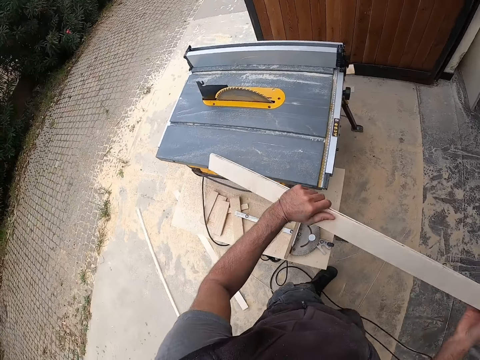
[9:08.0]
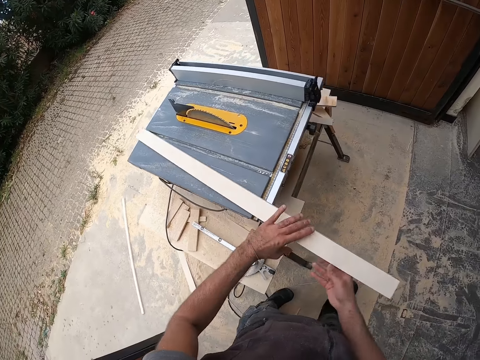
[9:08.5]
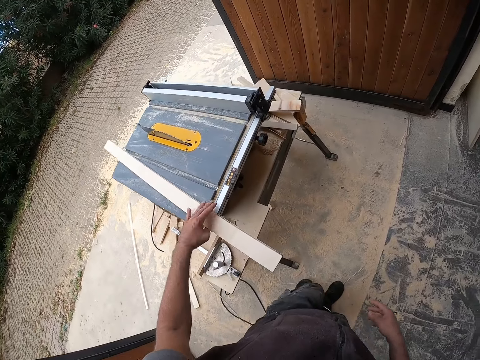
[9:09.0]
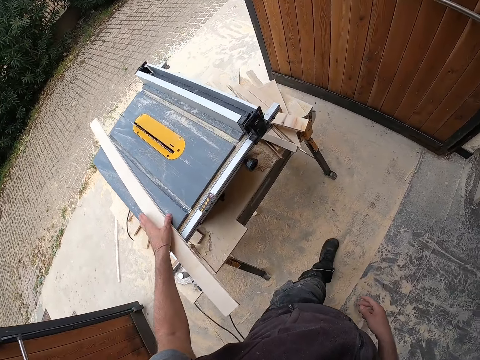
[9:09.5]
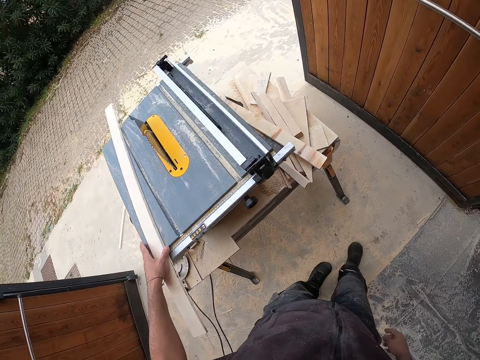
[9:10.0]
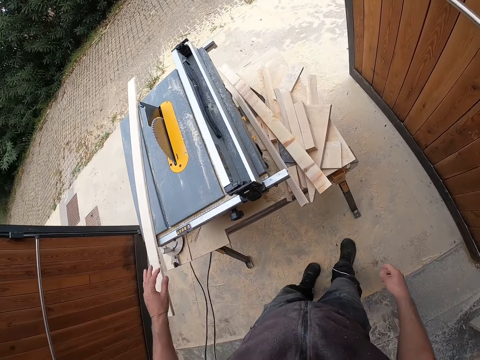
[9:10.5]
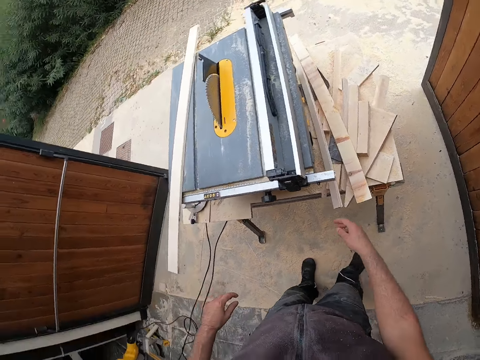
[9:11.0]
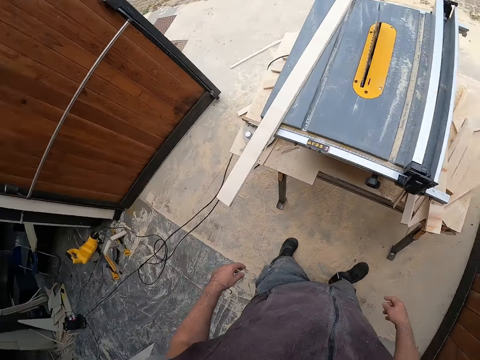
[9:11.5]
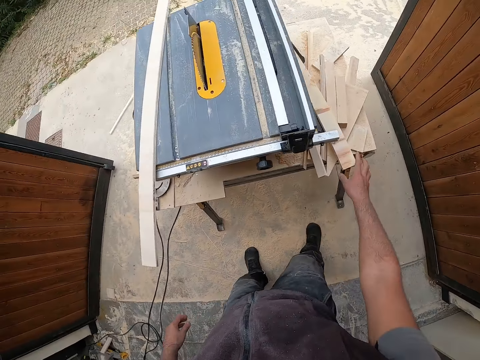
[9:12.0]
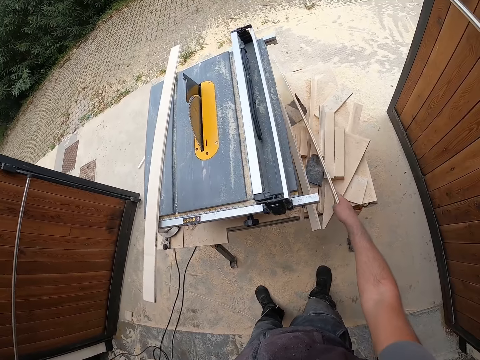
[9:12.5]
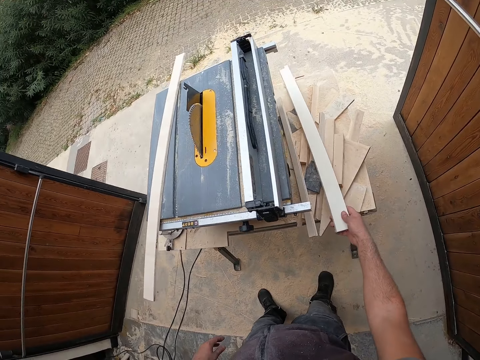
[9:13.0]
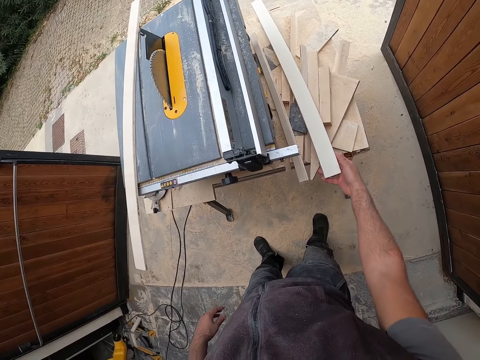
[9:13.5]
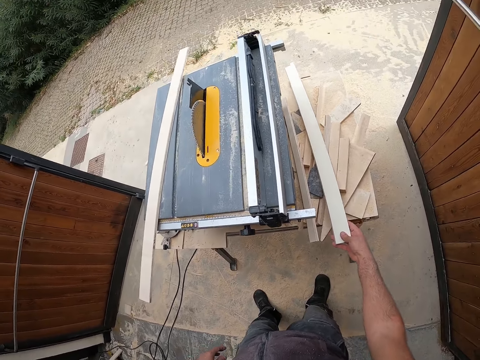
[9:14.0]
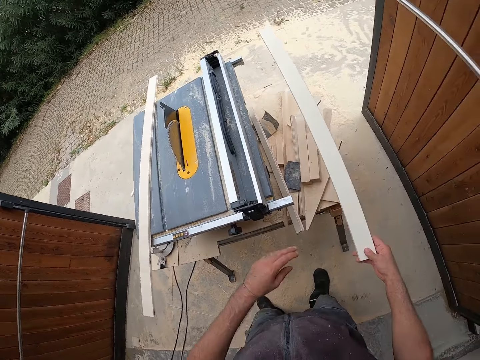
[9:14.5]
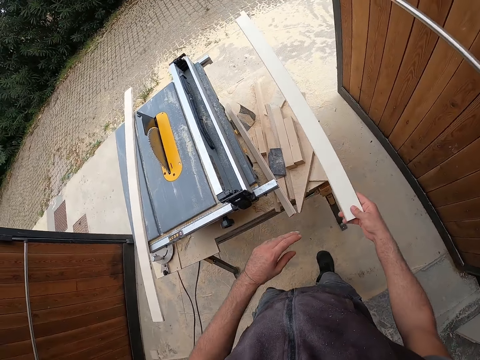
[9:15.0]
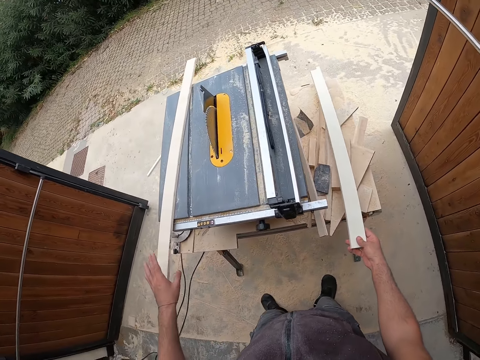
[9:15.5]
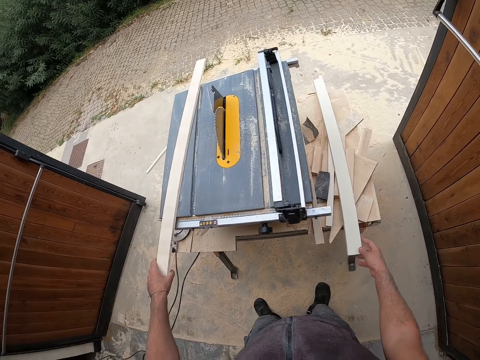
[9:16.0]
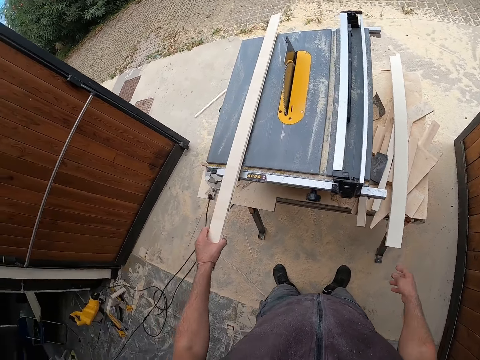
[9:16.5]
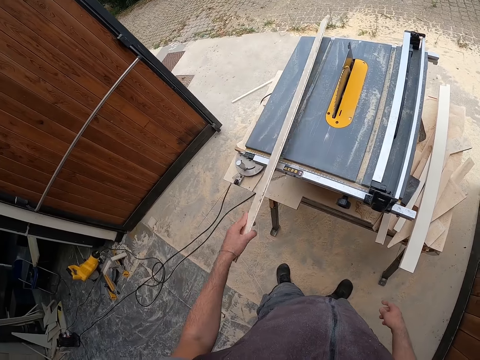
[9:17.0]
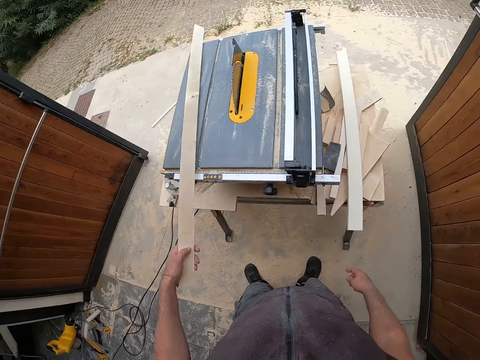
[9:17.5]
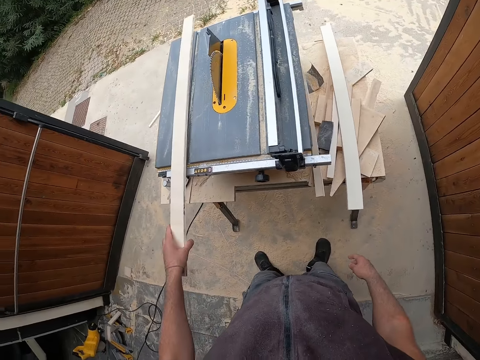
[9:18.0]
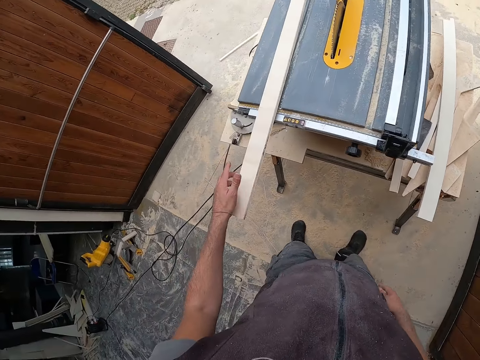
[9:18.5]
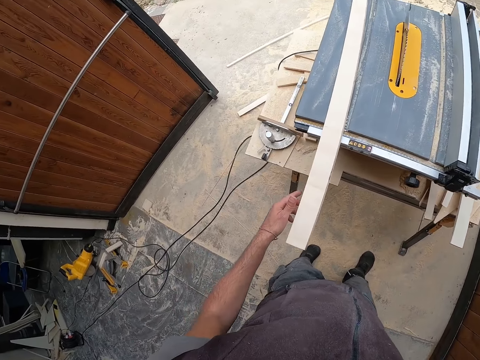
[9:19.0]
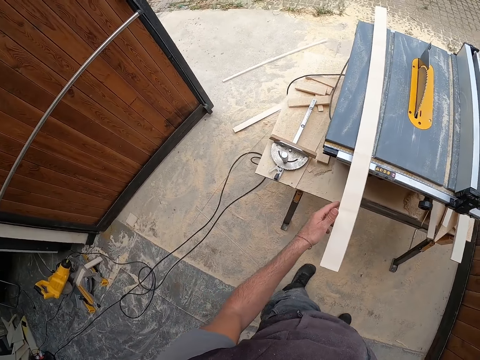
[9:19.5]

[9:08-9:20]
The camera wearer places the wooden plank on the table with both hands. He moves the left hand on the piece of wood. He looks around. He picks up a wooden plank from under the table with his right hand. He checks the piece of wood. He lifts the piece of wood. He places the plank in his right hand onto the panel of the table saw. He holds the plank on the table saw with his left hand.

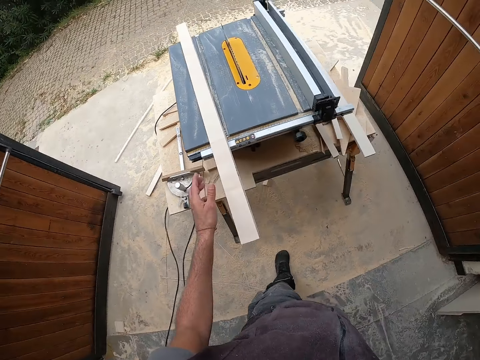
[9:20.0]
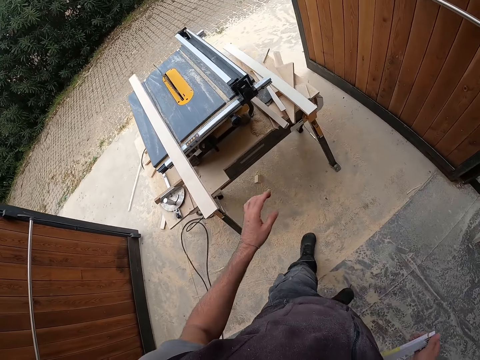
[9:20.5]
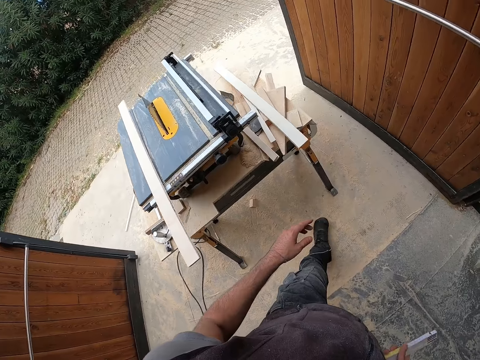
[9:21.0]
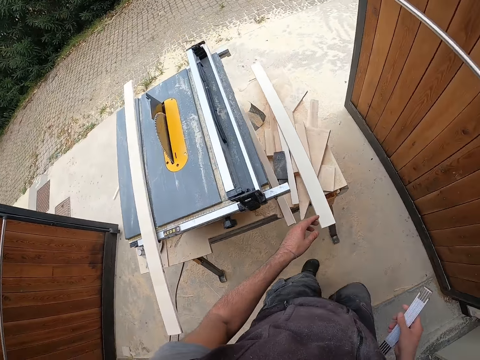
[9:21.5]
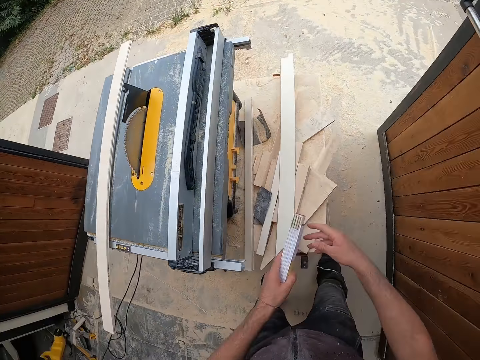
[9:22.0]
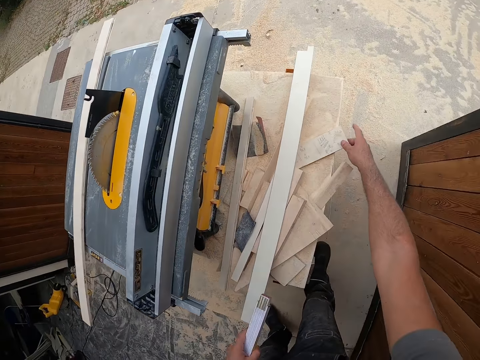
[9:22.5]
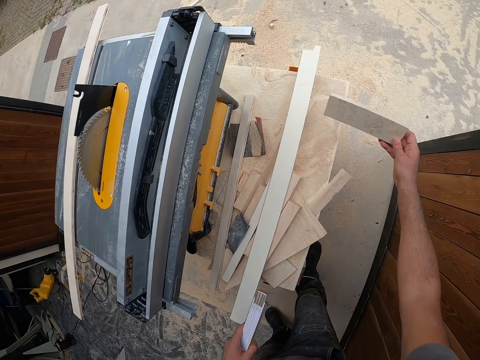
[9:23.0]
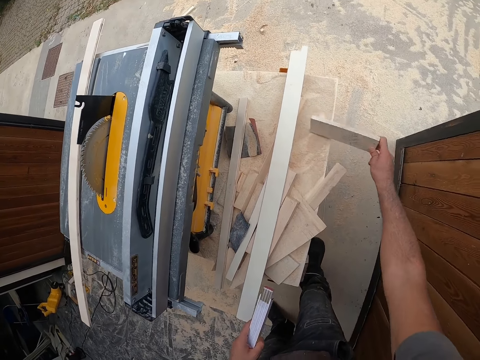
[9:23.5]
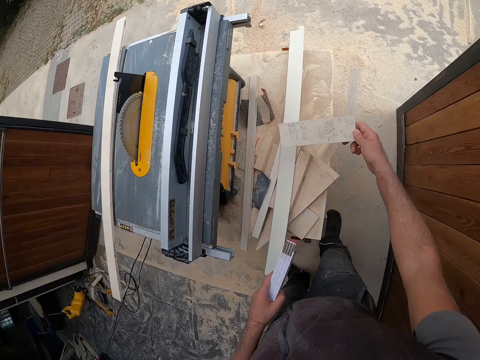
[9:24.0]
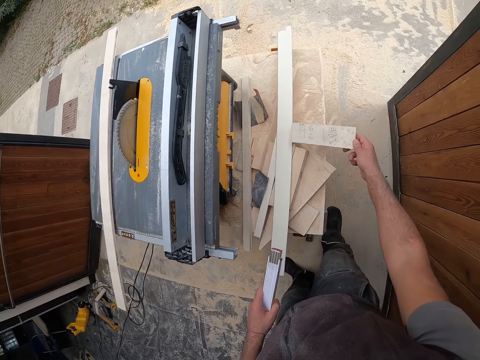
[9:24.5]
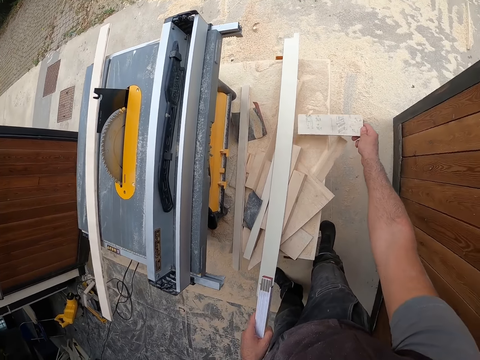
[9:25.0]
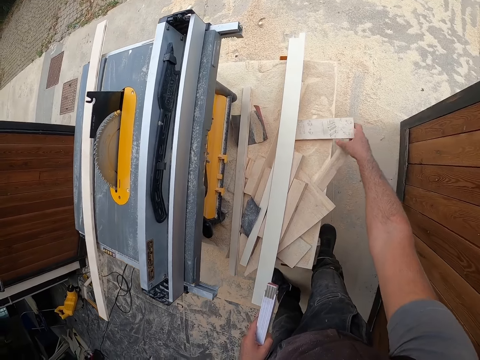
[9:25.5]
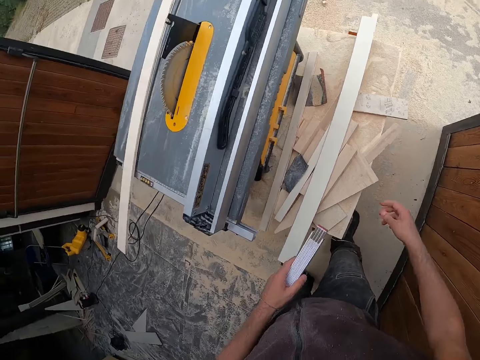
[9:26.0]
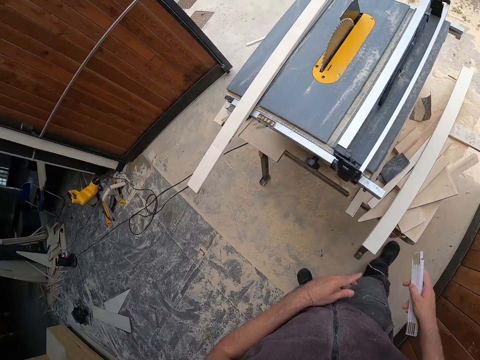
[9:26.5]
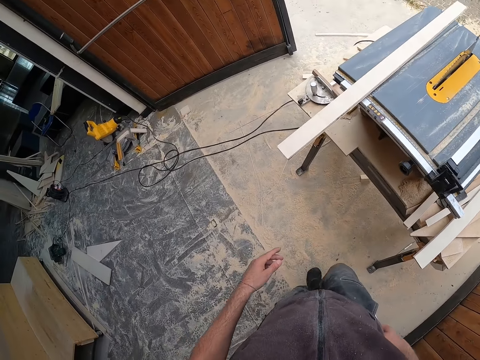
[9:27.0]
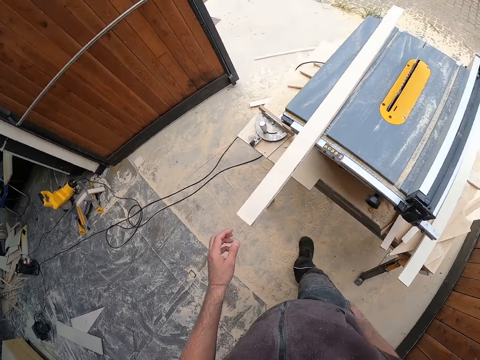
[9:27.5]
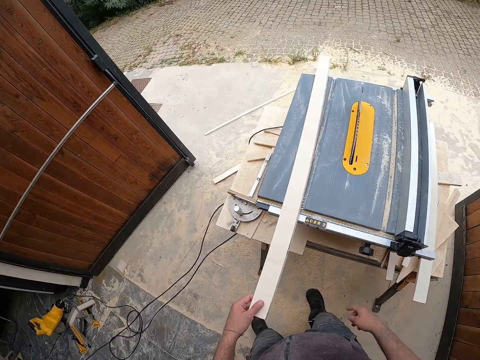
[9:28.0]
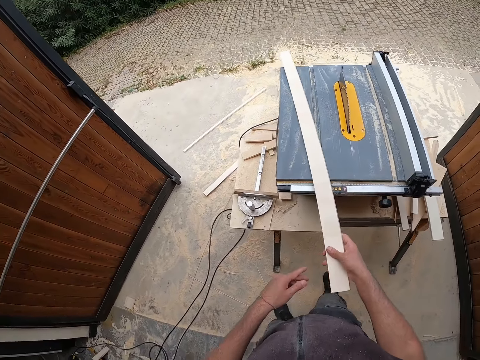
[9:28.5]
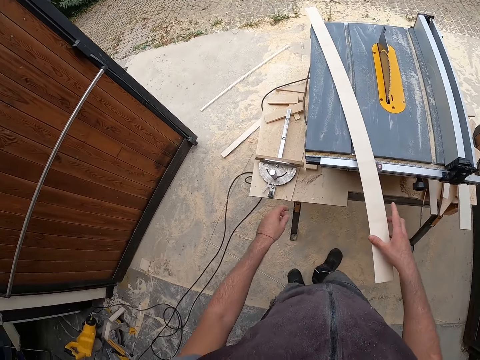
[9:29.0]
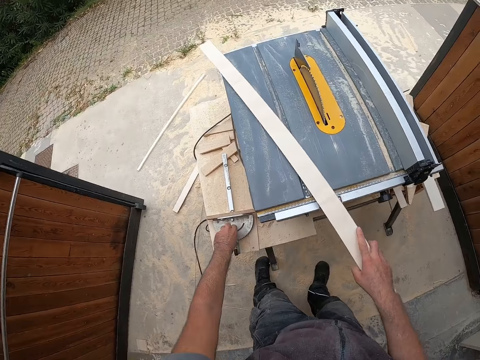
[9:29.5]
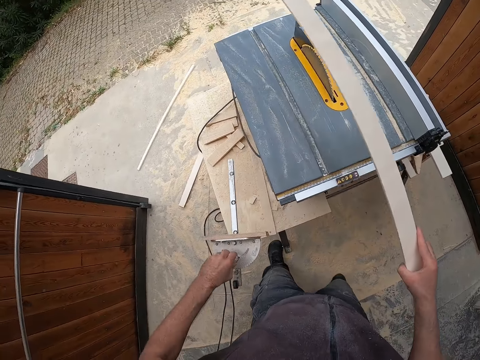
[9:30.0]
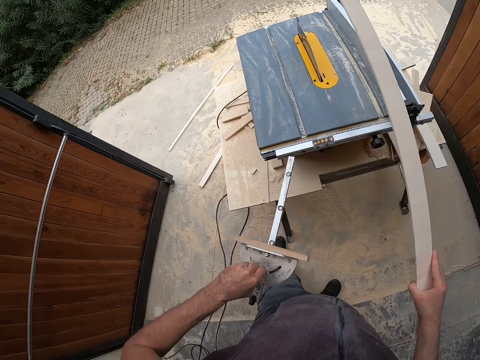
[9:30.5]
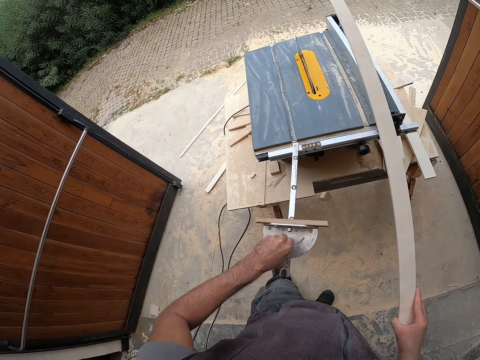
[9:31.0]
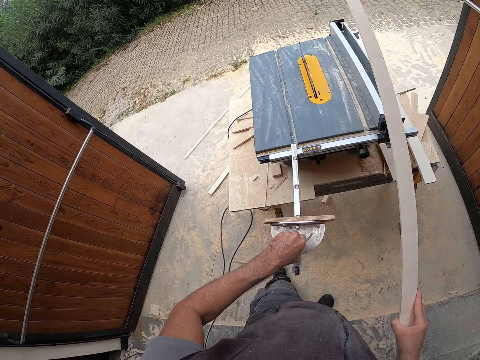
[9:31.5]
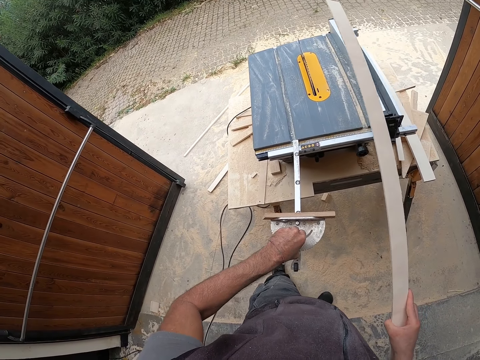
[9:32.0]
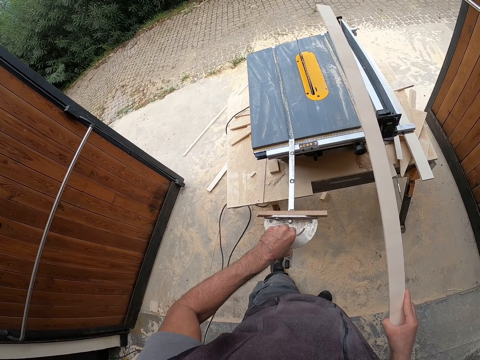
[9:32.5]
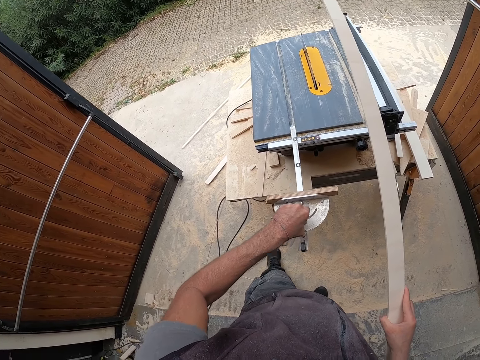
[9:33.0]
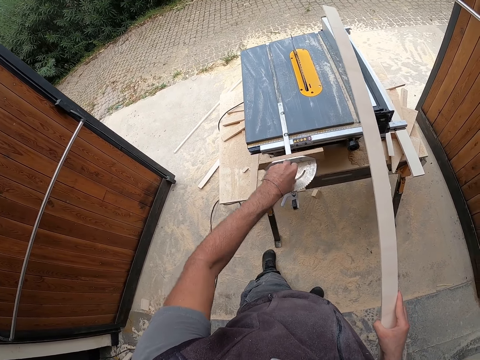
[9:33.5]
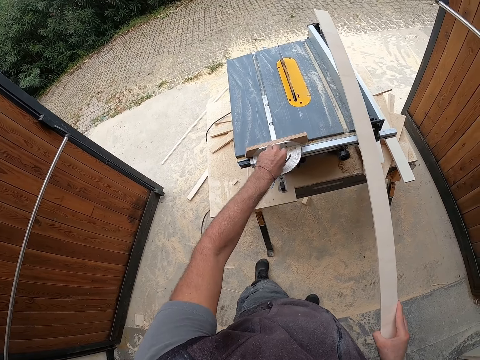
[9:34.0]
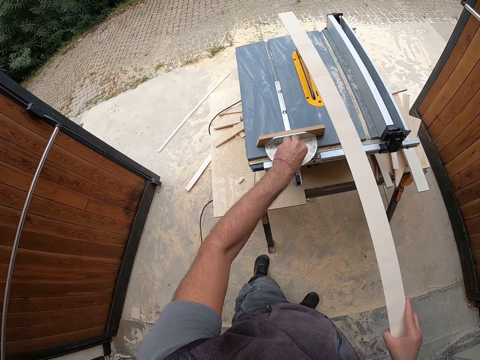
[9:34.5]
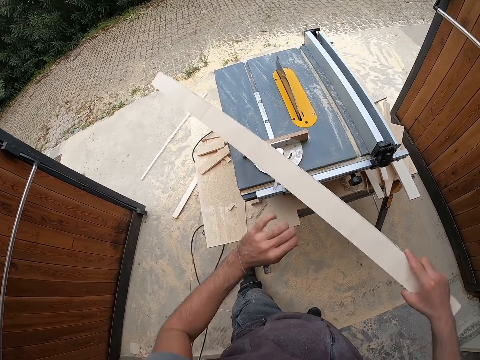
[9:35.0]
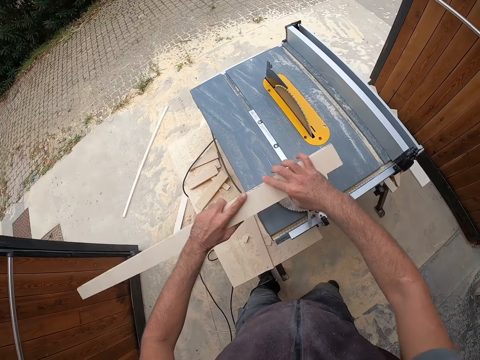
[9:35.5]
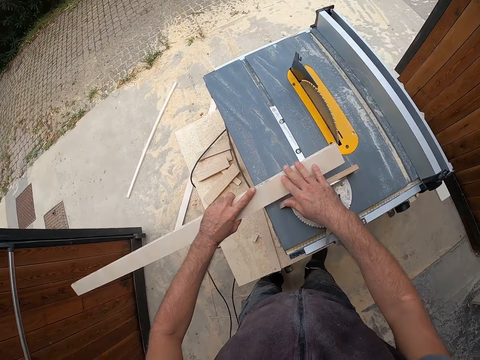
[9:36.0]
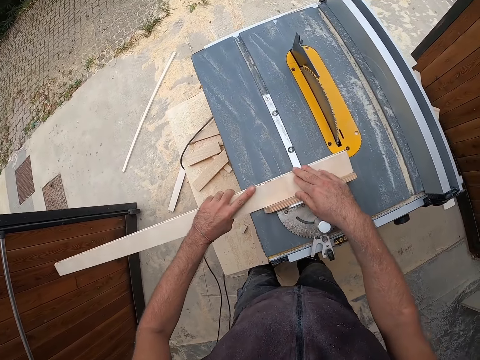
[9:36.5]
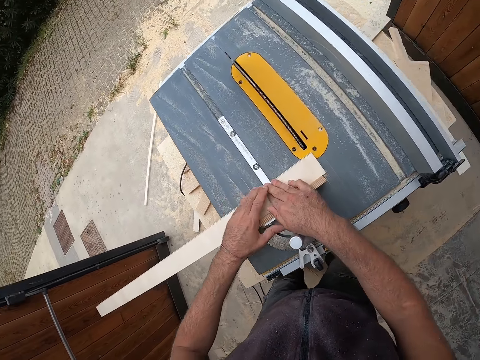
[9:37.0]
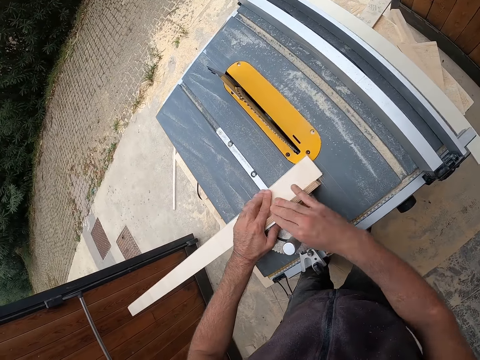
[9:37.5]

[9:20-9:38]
The camera wearer picks up a measuring ruler from his right pocket with his right hand. He passes the measuring ruler to his left hand. He walks. He picks up a plank from the panel of the table saw with his right hand. He touches the wood. He places the plank in his right hand onto the panel of the table saw. He passes the measuring ruler to his right hand and puts the measuring ruler into his right pocket. He holds the plank on the table saw with his left hand. He walks. He holds the plank on the table saw with his right hand. He picks up a miter gauge from a panel of the table saw with his left hand. He picks up the plank on the table saw with his right hand. He touches the ruler. He puts the miter gauge in the miter gauge compartment of the table saw. He touches the wood. He touches the ruler. He holds the plank in his right hand with both hands. He places the plank in both hands on the miter gauge of the table saw. He touches the wood.
